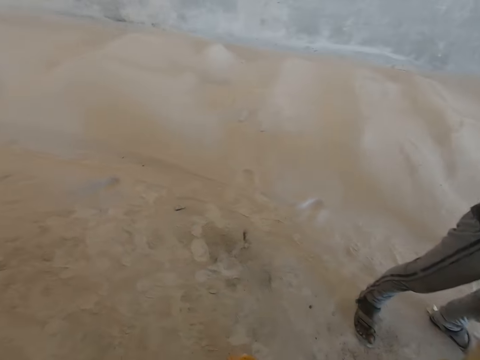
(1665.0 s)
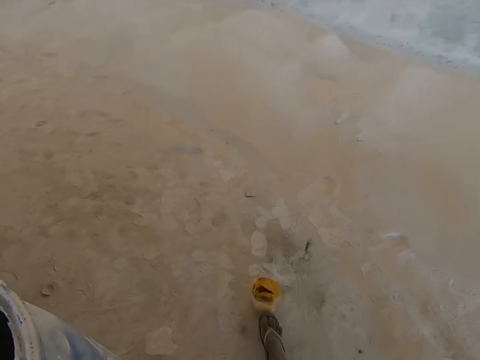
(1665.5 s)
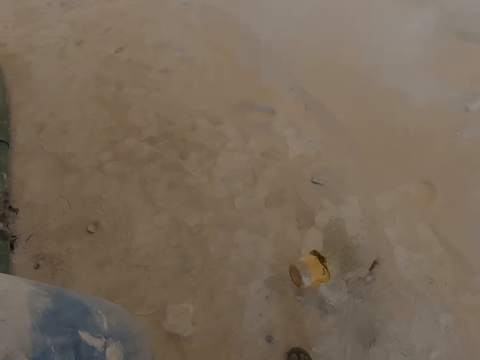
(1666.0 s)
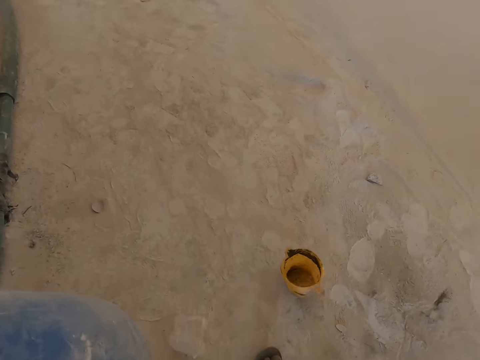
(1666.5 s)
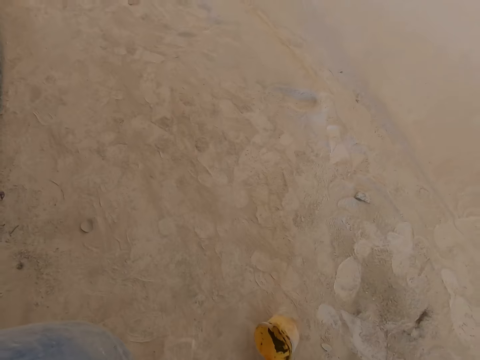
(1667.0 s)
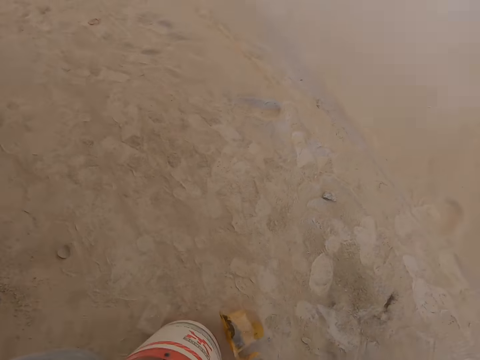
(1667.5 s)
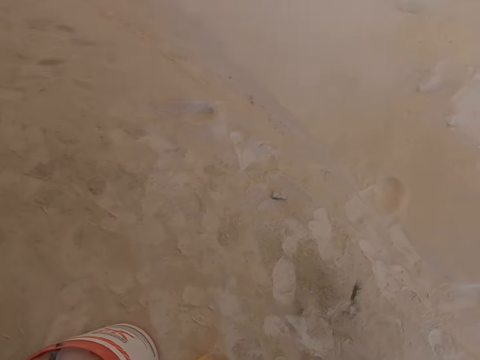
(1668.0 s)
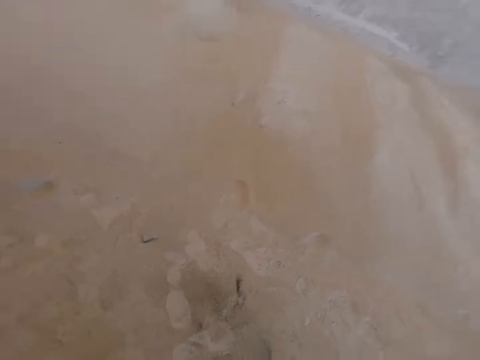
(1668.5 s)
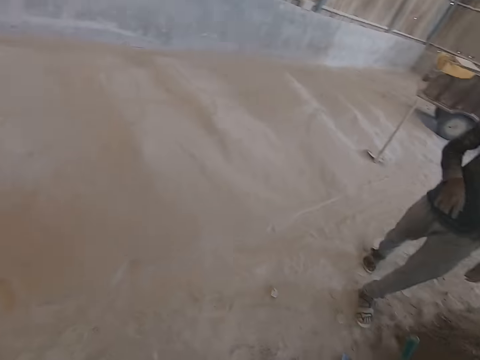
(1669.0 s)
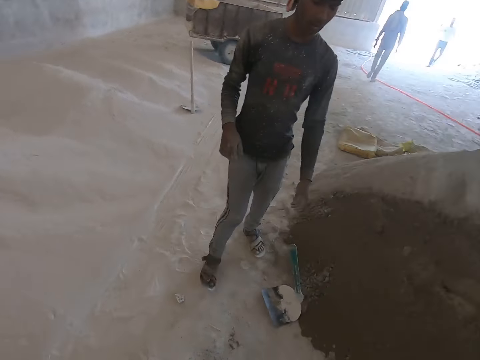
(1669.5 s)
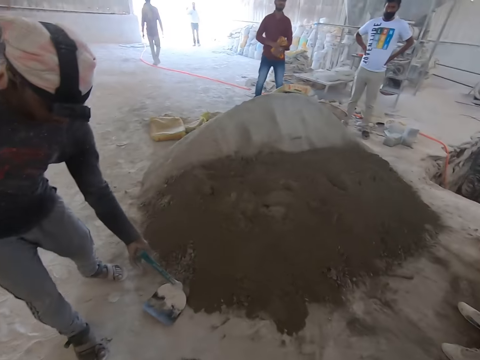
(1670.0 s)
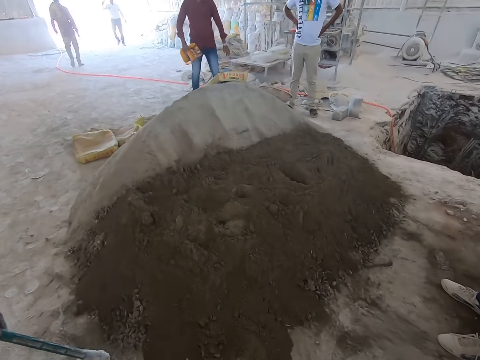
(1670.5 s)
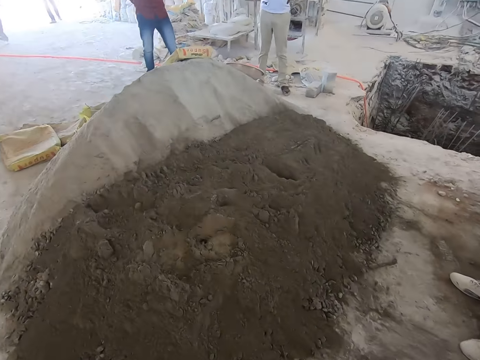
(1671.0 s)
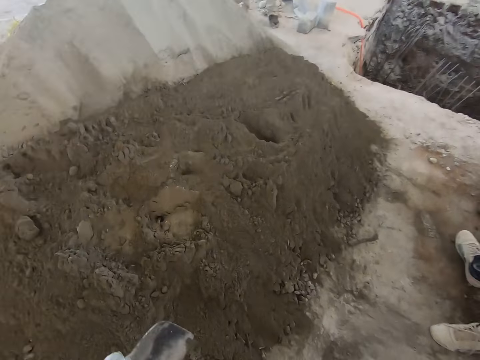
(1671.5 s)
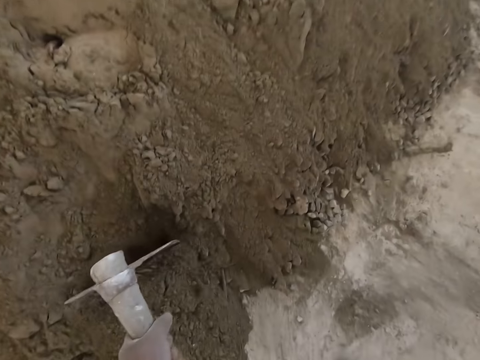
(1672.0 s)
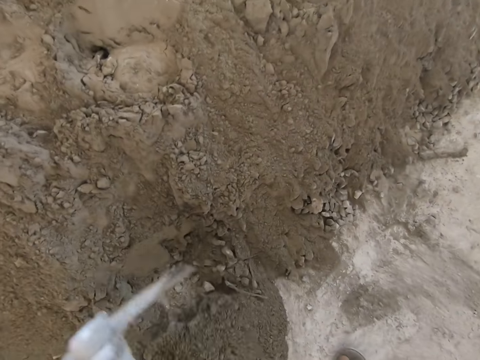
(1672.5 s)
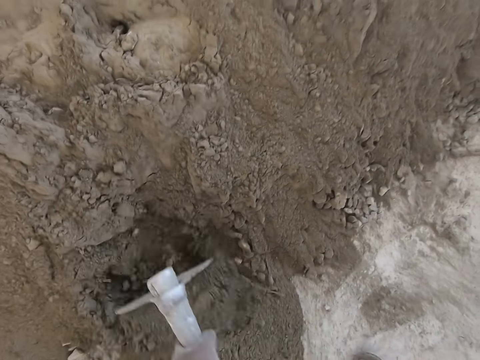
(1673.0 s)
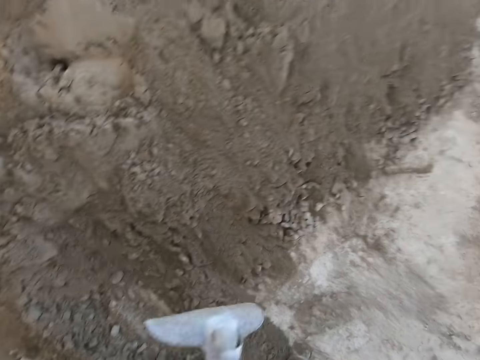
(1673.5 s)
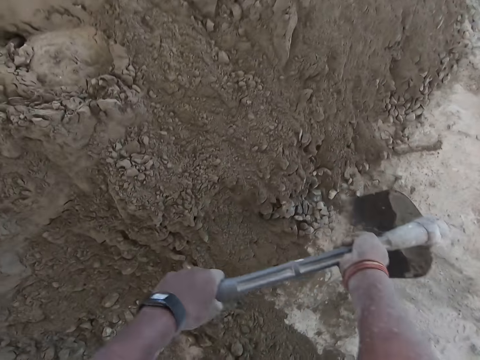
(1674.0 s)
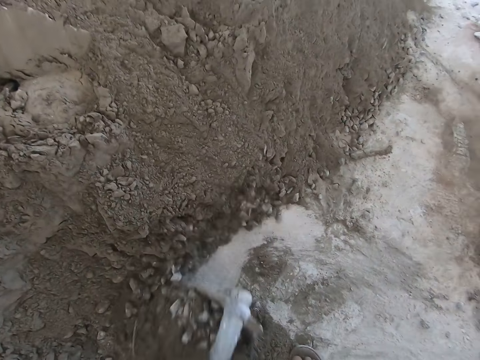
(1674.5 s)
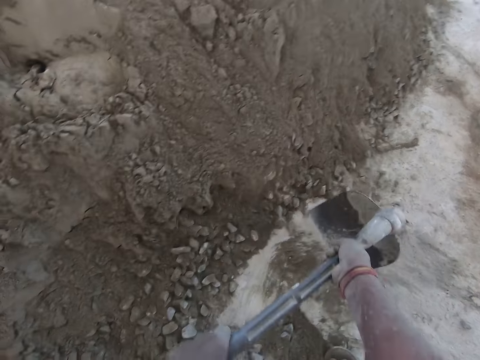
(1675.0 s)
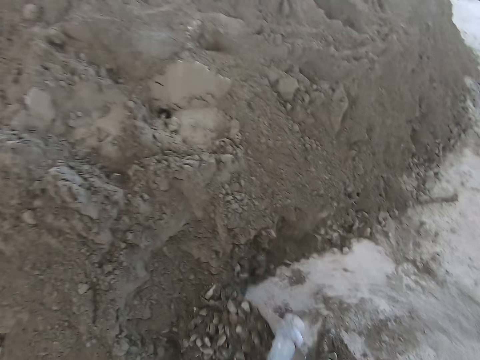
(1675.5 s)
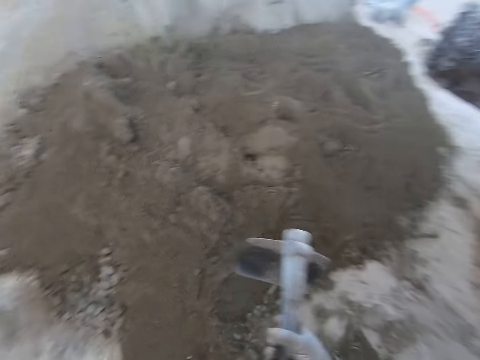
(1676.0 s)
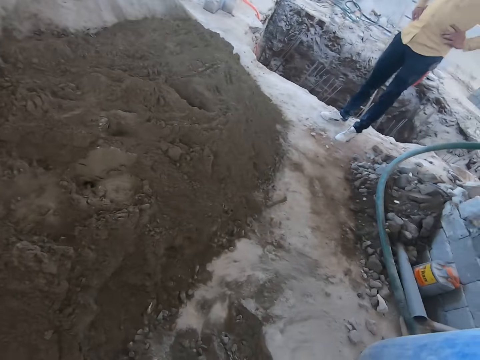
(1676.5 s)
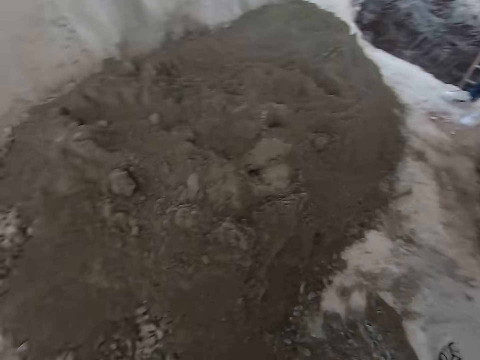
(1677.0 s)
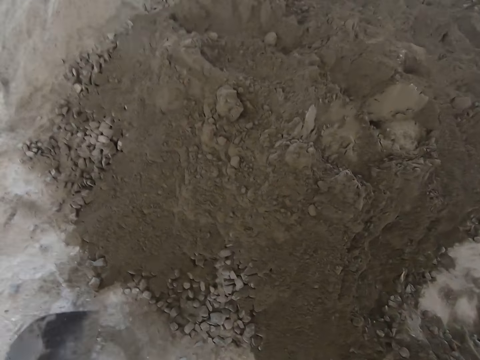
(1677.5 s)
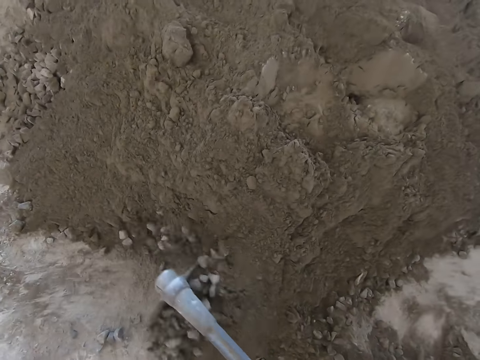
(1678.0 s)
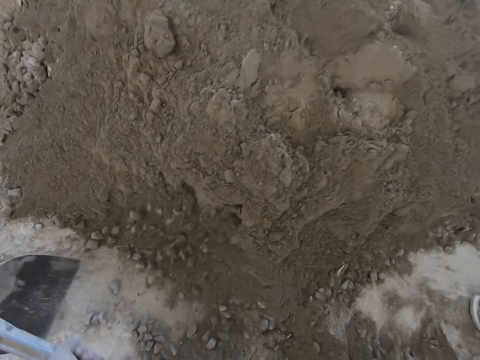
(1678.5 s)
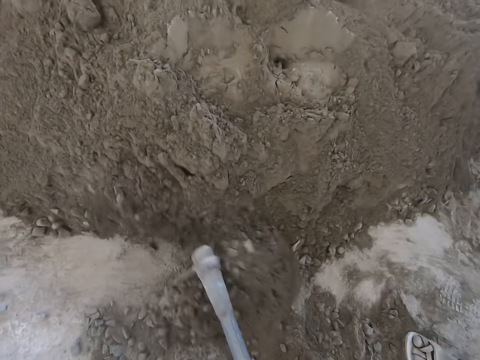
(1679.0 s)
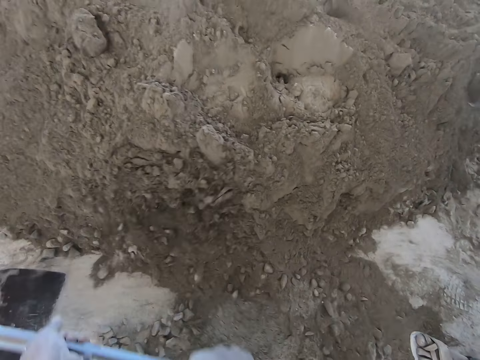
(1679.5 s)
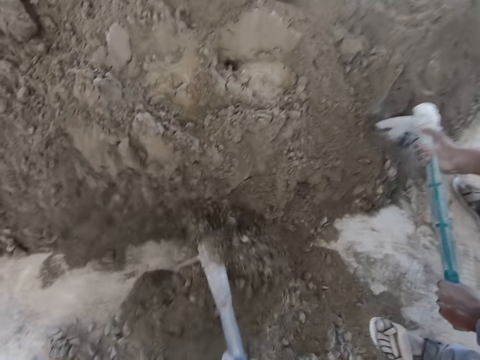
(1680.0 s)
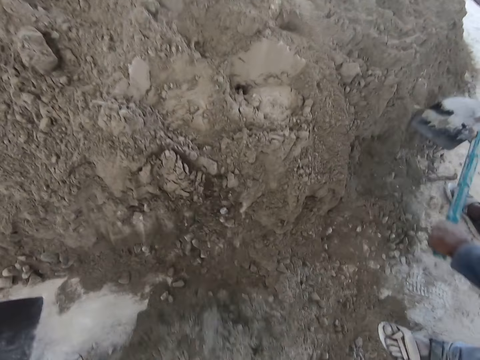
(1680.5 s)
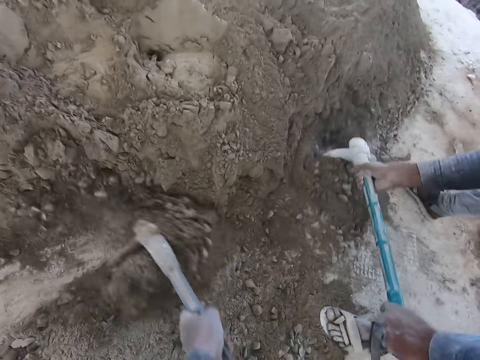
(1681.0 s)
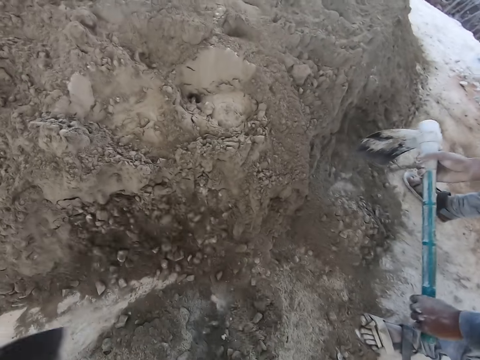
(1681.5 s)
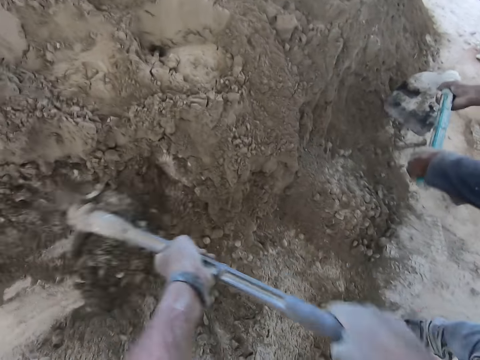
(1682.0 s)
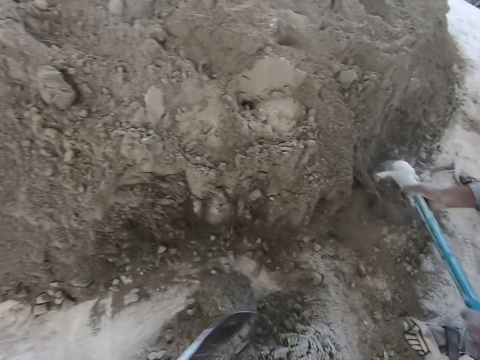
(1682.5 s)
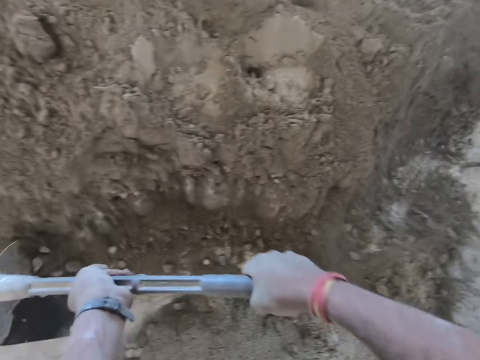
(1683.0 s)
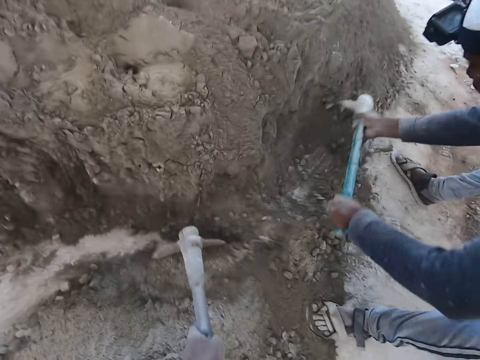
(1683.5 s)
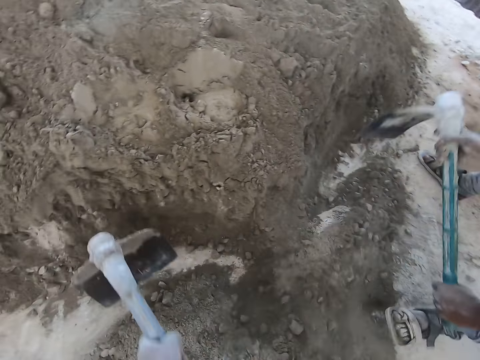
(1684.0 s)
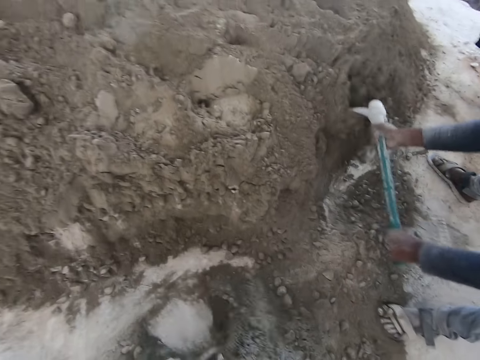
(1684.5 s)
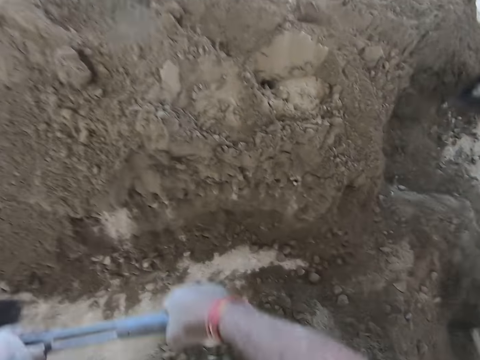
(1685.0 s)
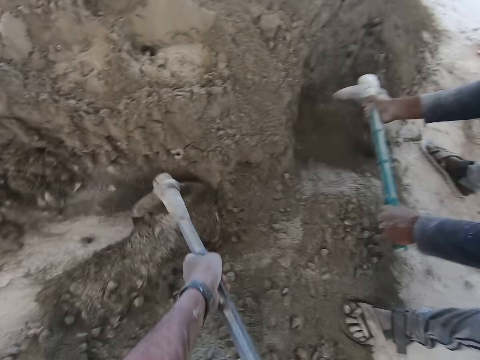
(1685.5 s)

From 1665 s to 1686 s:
The camera wearer kicks the bowl on the ground with his right foot. He adjusts the bucket with his right hand. A man picks up the hoe from the ground with his left hand. The camera wearer mixes the mortar with the hoe in both hands. He uses a shovel to dig out sand. The man mixes the mortar with the hoe in both hands.

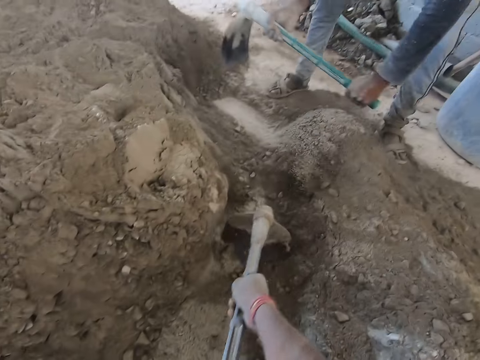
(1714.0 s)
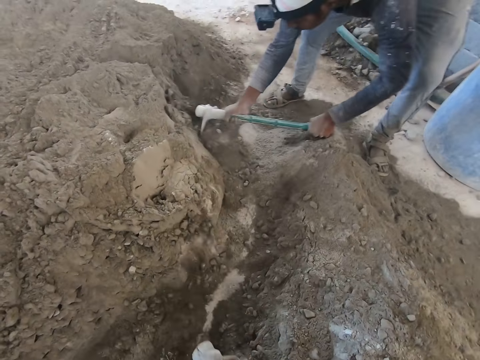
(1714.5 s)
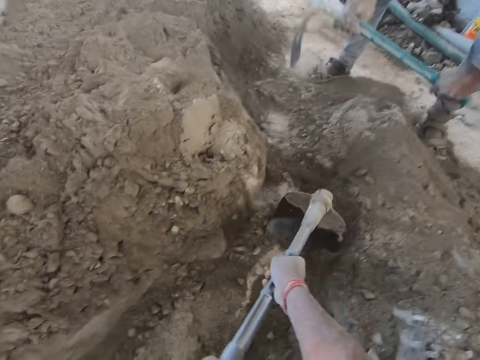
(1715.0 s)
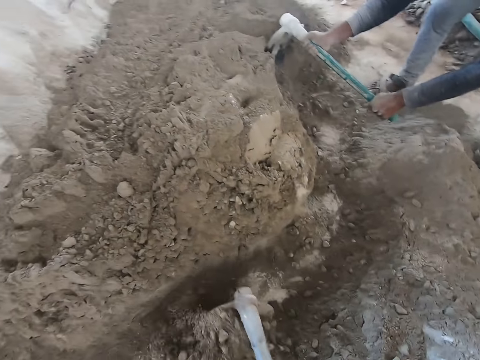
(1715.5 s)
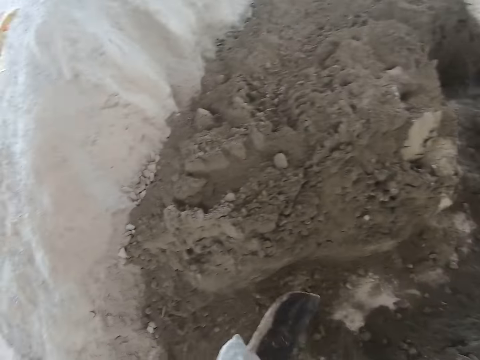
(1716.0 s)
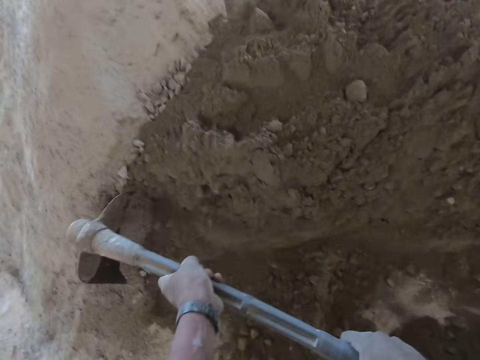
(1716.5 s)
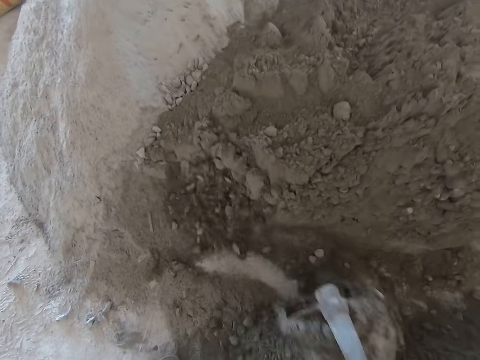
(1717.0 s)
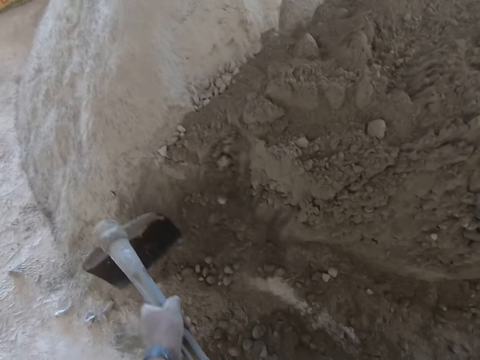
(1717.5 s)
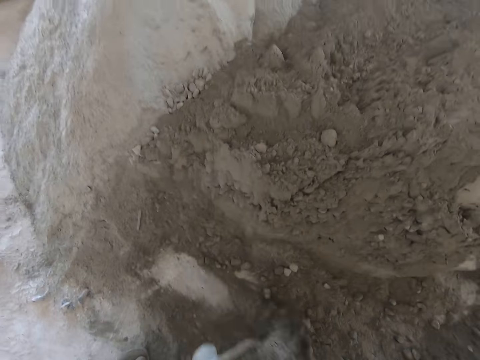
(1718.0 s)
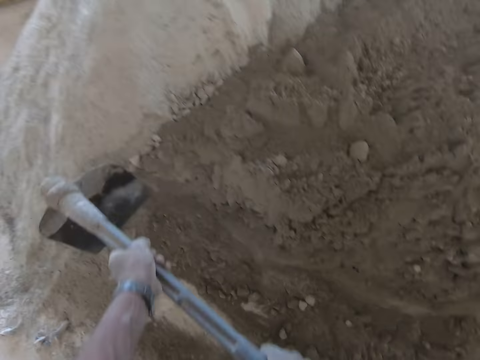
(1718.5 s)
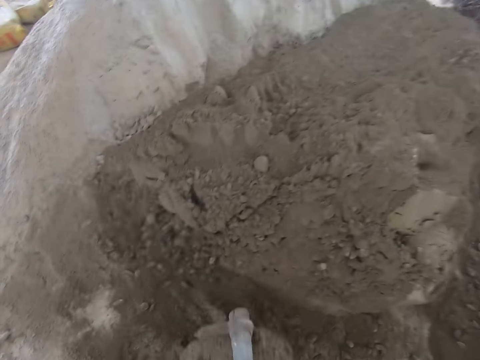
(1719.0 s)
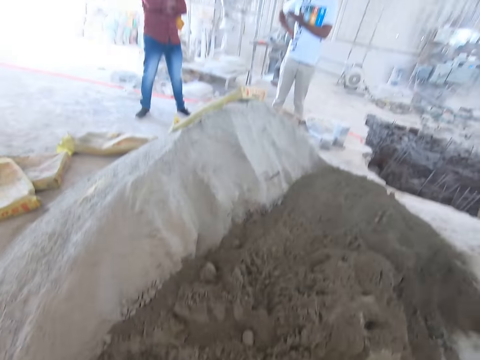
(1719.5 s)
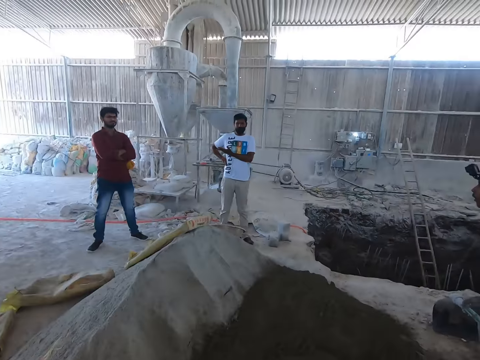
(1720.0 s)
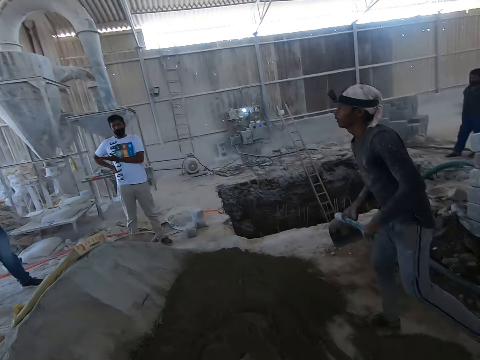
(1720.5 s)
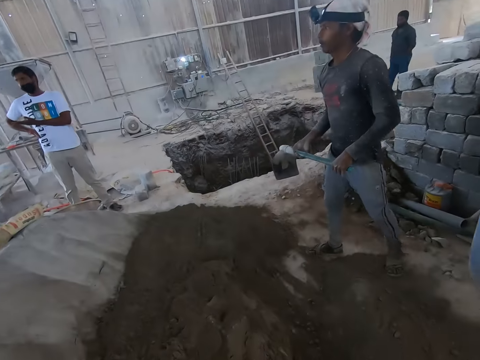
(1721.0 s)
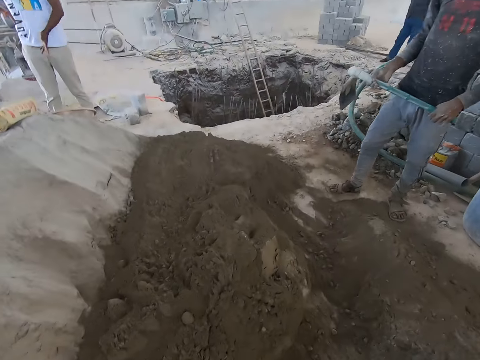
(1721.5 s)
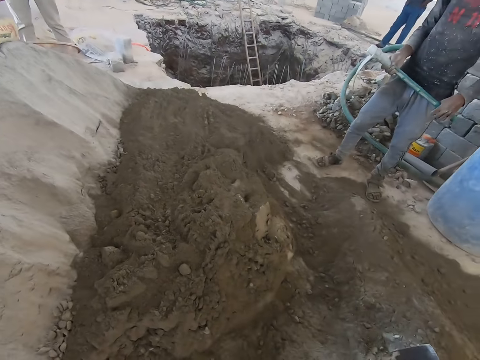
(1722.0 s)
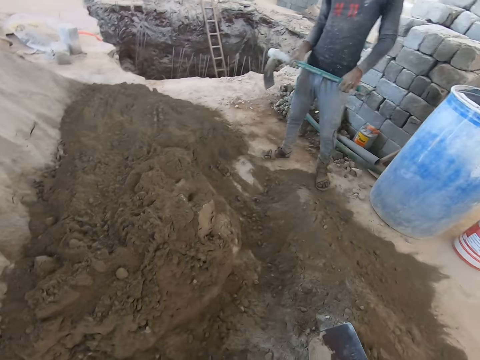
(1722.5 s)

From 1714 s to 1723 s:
A man converses with the camera wearer. The camera wearer looks around.
